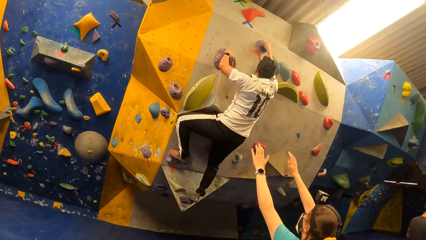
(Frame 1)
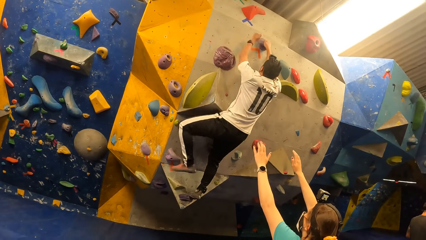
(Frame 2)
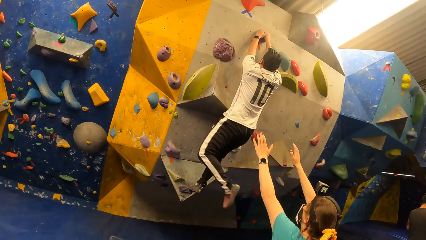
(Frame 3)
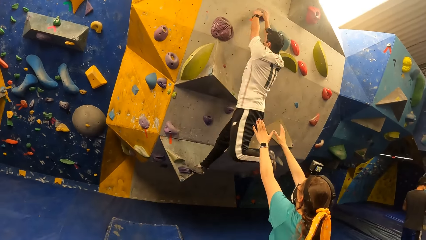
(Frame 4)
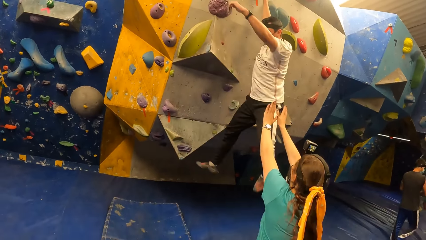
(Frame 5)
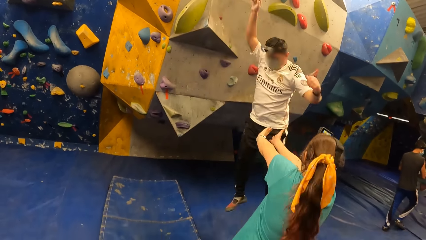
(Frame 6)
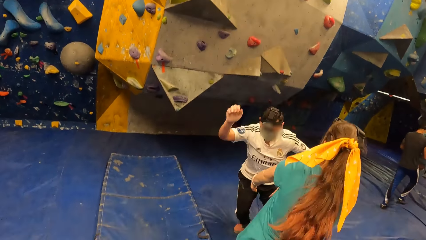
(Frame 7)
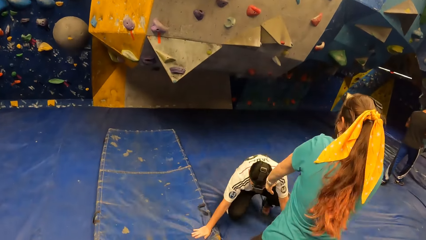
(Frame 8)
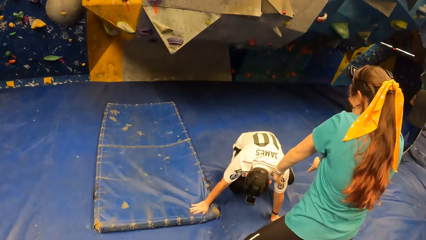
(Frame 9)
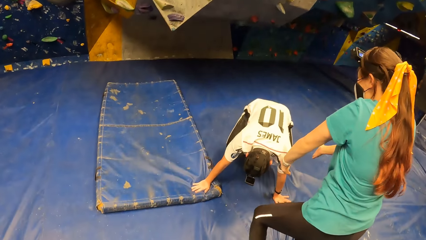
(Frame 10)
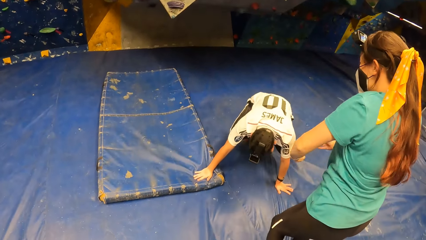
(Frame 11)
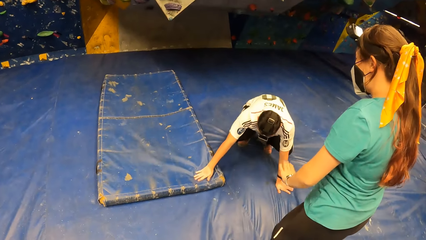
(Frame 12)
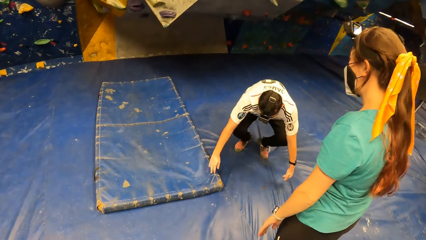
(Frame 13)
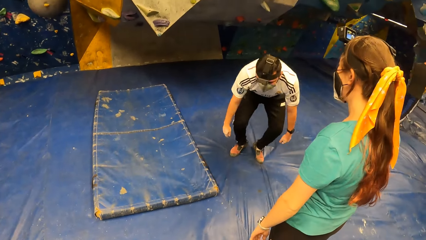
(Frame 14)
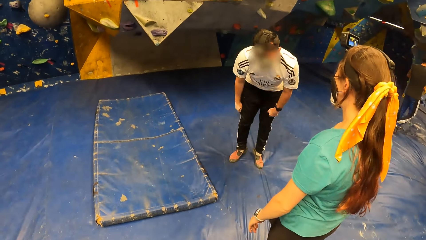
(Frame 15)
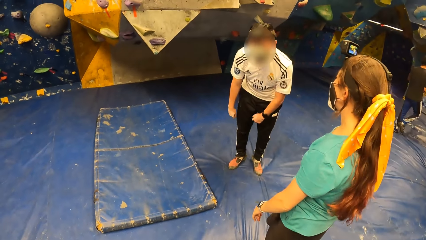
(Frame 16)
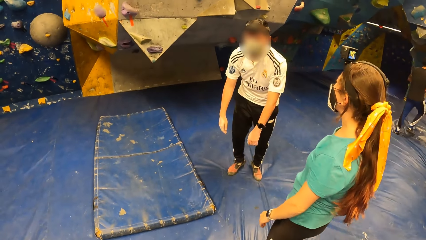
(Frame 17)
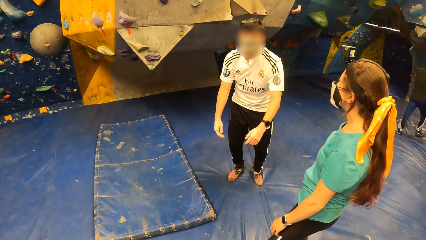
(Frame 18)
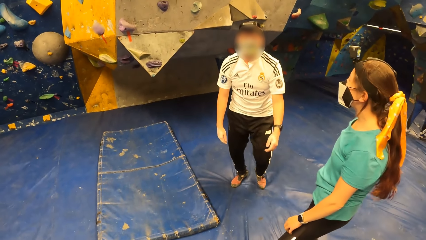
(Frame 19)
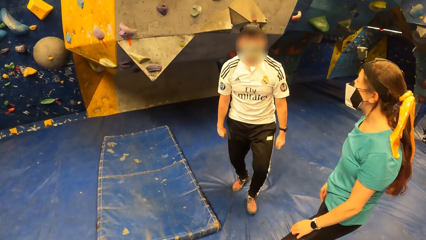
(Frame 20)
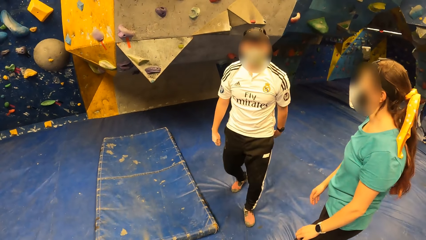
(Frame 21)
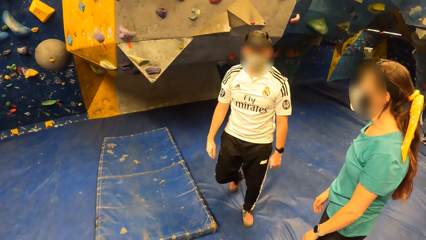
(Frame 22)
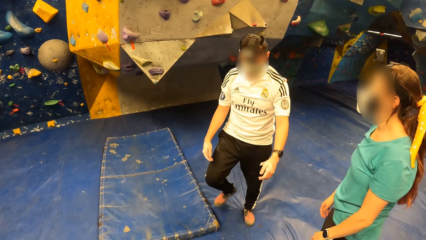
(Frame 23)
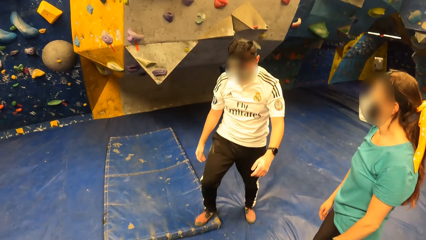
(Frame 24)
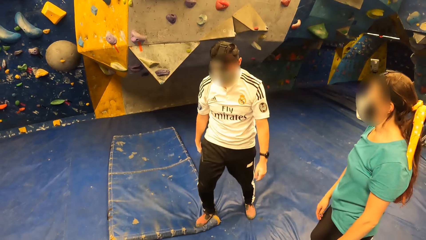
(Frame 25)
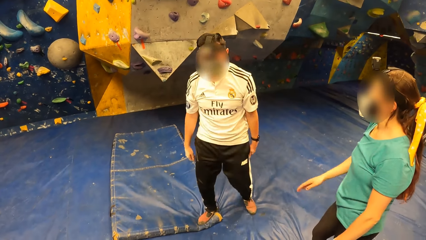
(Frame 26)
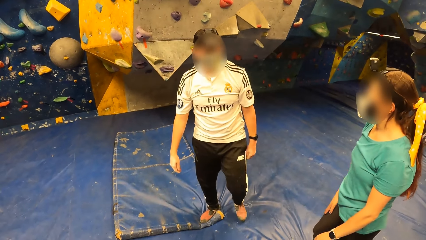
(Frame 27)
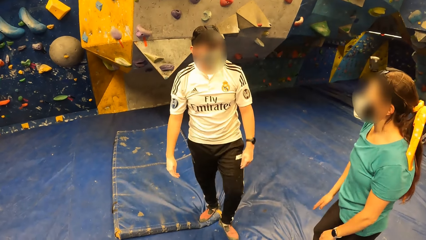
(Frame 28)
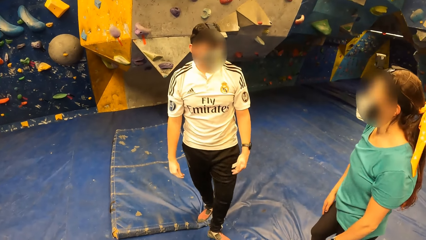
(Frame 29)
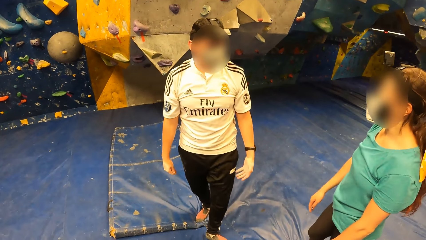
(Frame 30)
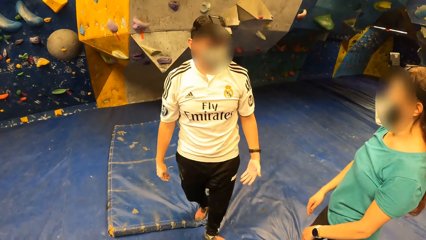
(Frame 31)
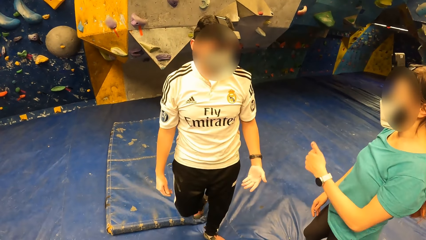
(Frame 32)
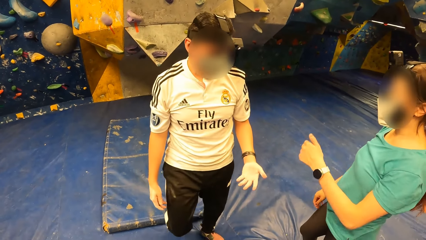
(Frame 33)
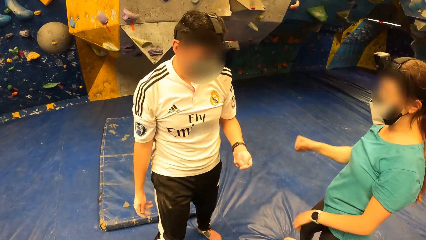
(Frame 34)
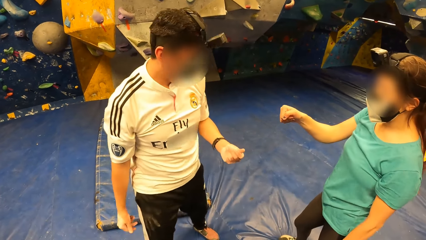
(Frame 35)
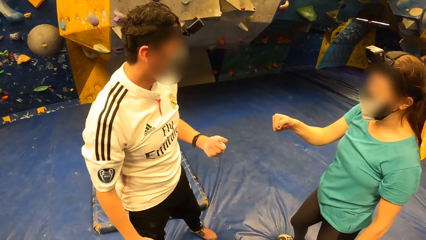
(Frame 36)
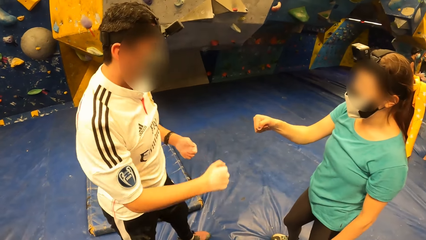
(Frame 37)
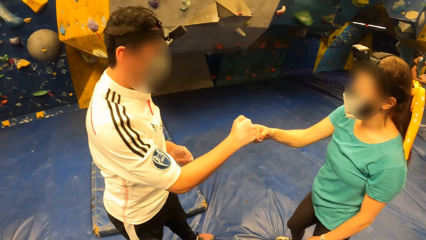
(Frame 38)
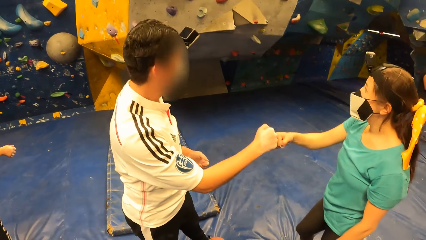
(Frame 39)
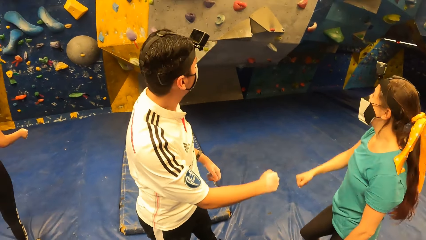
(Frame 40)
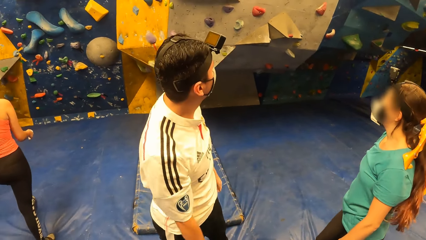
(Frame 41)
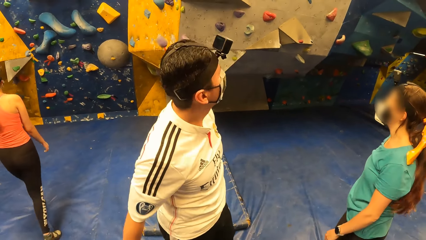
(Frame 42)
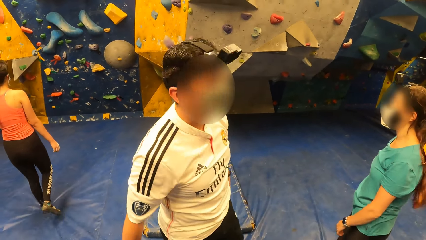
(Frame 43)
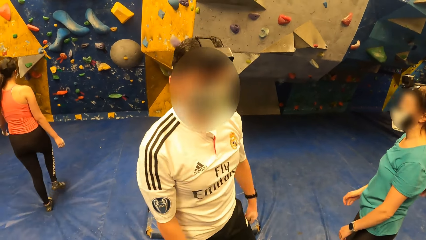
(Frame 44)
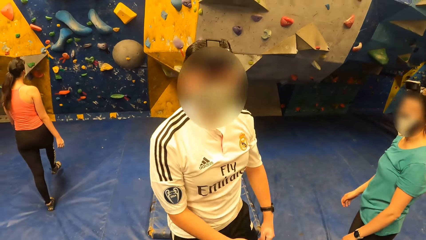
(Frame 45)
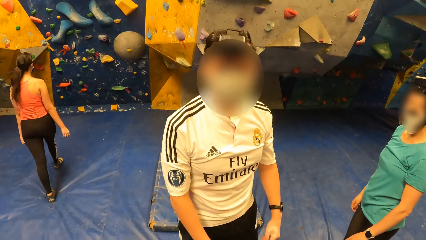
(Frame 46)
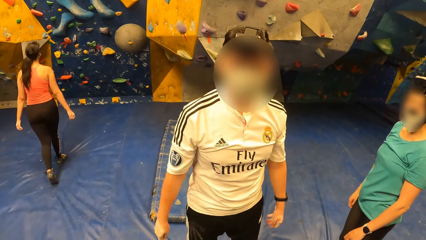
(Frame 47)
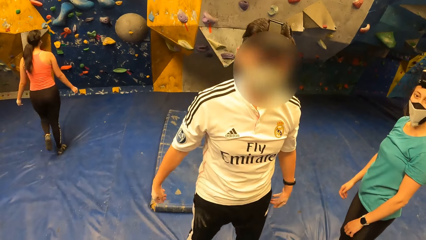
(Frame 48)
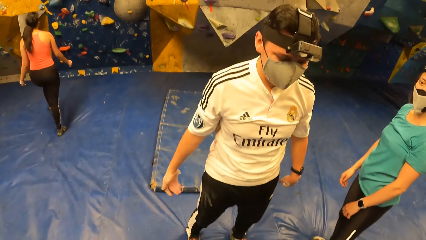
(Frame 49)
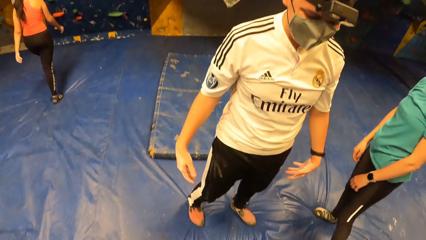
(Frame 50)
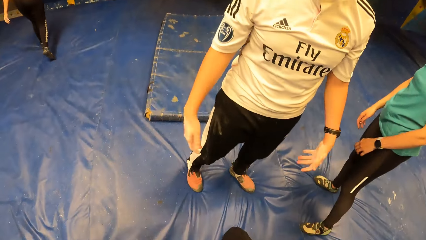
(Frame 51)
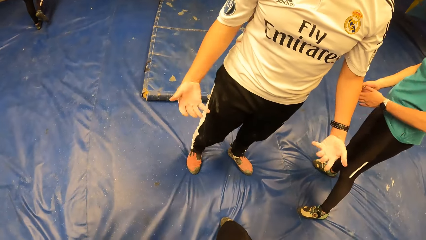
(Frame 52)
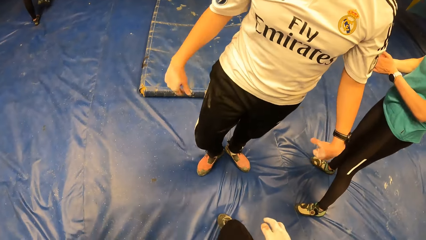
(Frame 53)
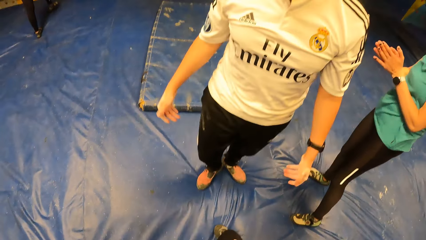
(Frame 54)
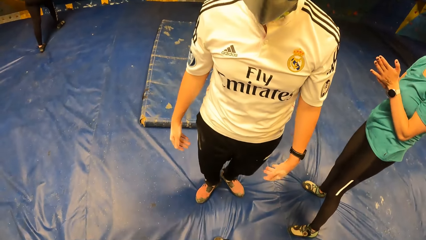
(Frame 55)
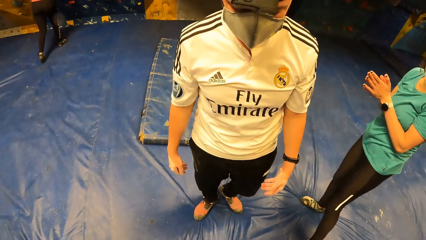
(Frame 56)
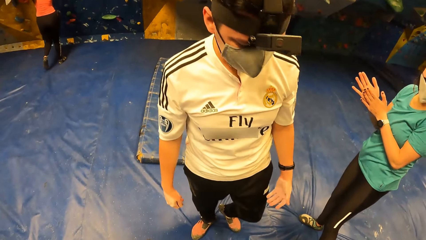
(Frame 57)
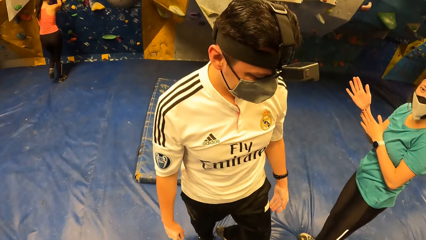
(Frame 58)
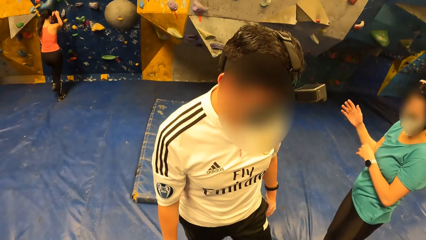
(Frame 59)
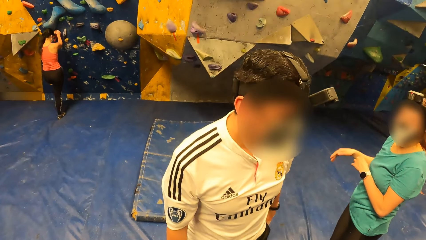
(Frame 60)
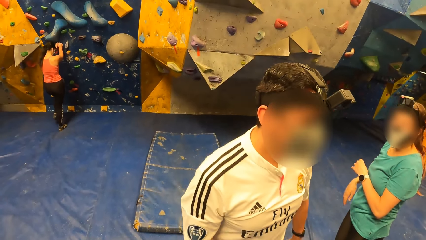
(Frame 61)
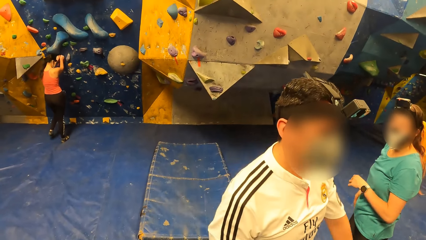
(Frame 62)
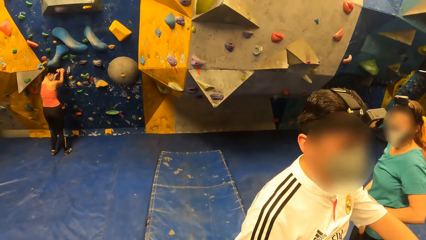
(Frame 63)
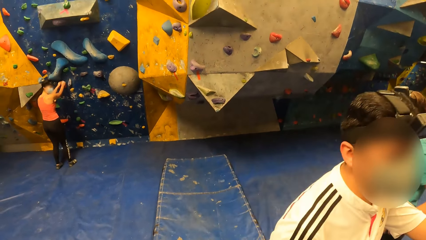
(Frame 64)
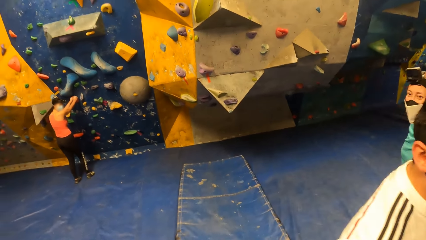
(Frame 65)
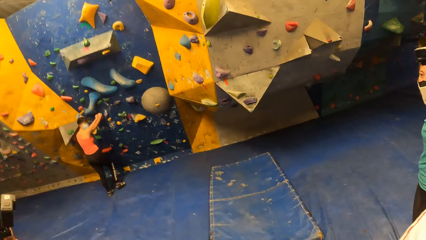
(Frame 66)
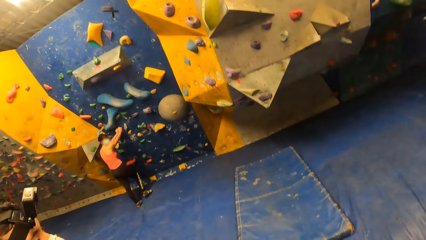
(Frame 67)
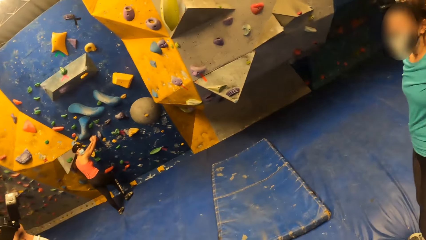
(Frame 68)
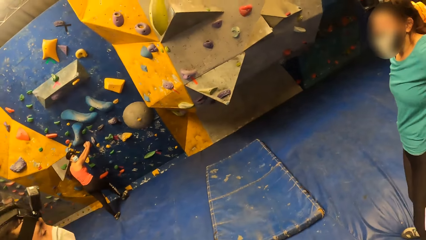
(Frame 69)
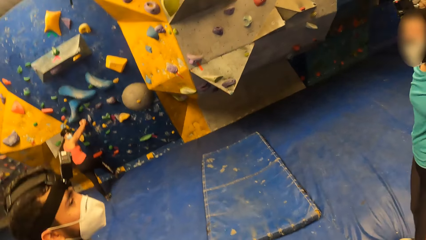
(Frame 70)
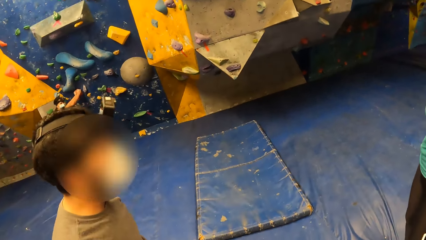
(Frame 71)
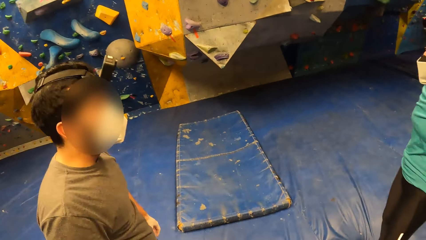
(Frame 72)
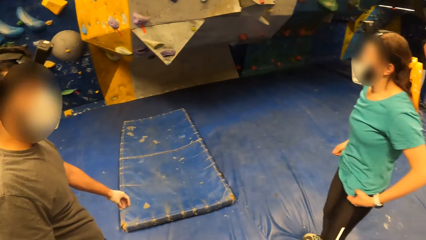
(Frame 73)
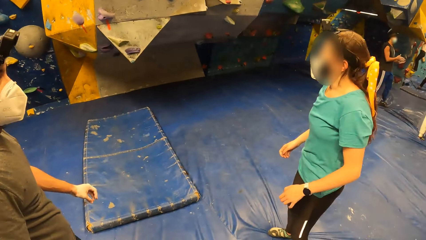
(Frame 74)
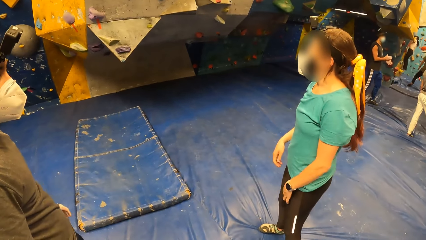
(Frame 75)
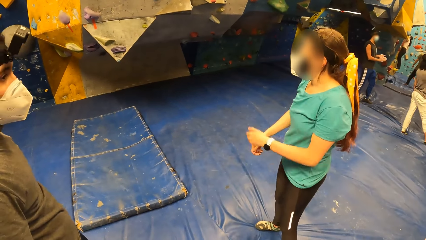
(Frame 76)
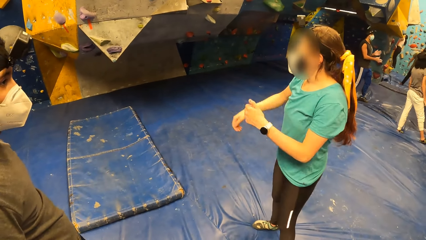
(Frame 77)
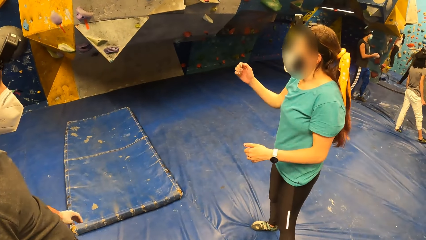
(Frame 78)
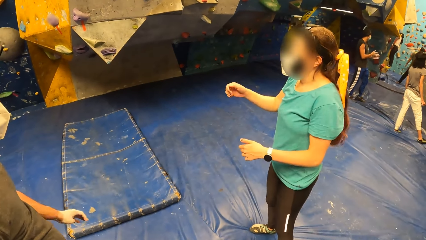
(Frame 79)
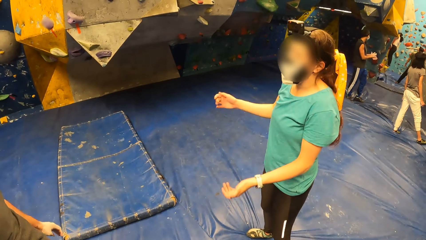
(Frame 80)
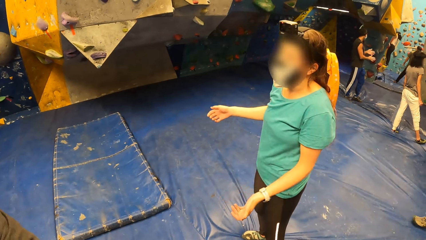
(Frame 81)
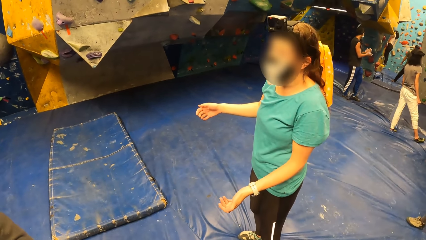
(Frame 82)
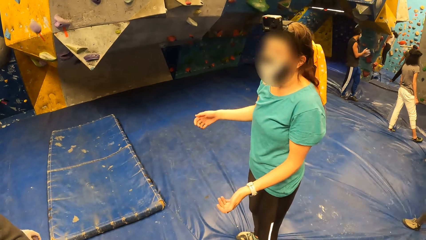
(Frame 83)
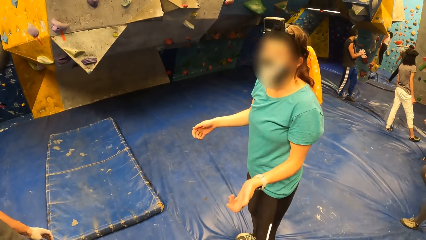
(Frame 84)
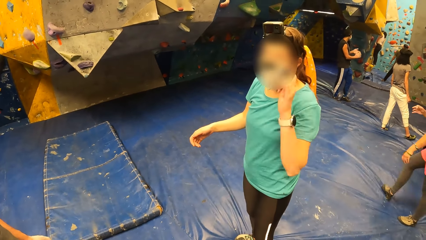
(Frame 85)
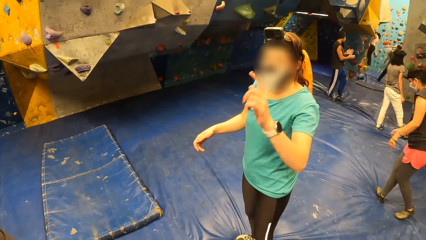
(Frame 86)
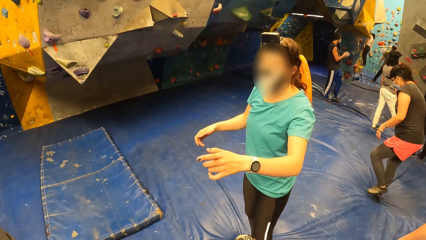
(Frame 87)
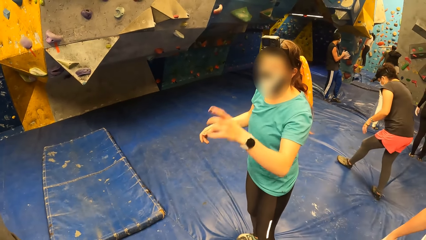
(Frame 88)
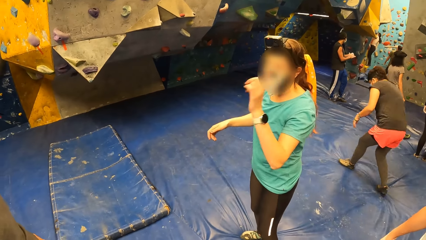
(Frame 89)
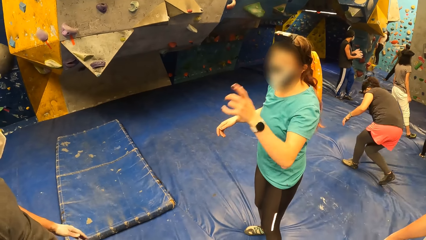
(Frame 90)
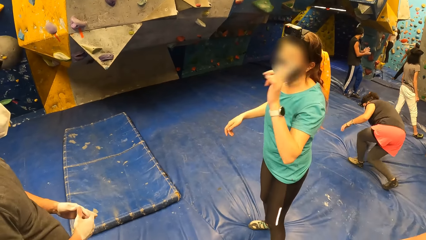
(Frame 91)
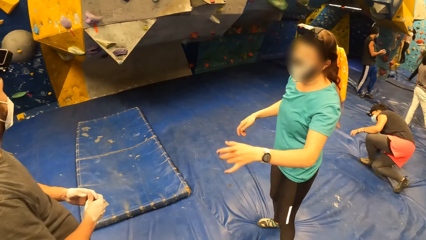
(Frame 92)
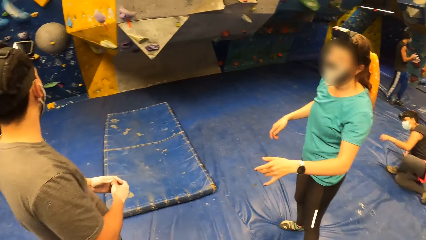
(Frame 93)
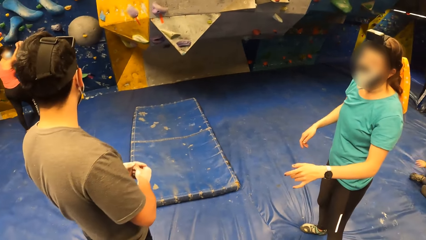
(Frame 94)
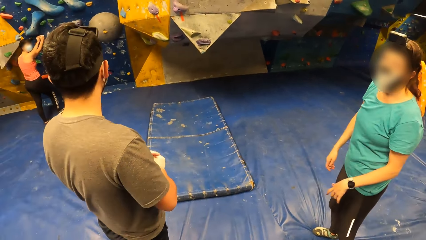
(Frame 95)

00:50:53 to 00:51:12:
A lady stretches her hands forward. A man jumps down from the wall. The man interacts with the lady. The man walks around a room. The lady interacts with the man. The camera wearer interacts with the man. Another lady walks around the room. The man walks around the room. The first lady interacts with another man. The camera wearer looks around the room.
